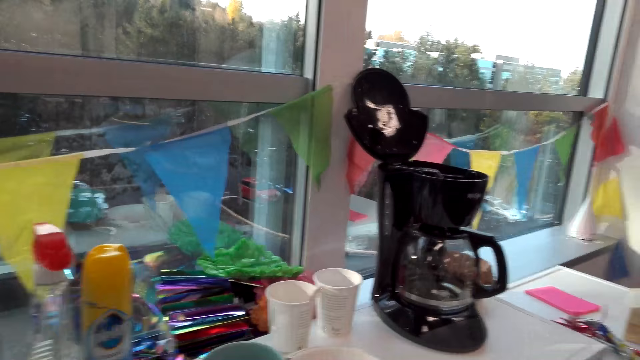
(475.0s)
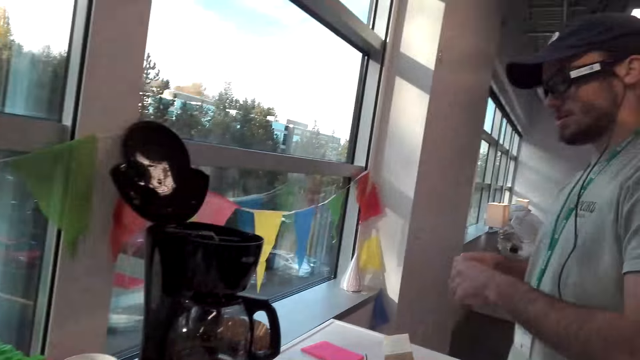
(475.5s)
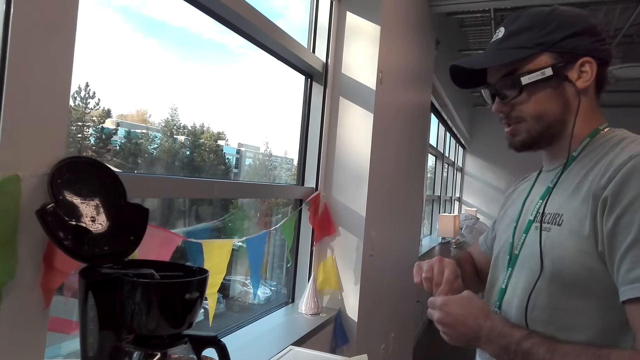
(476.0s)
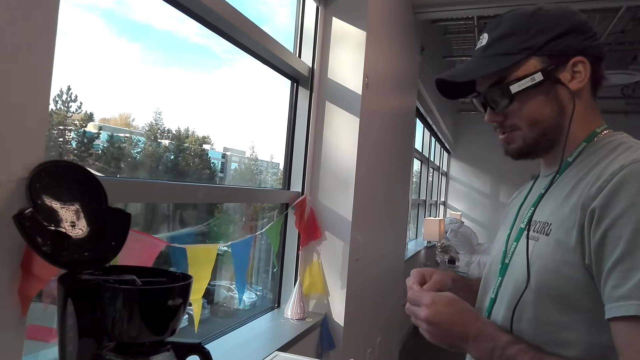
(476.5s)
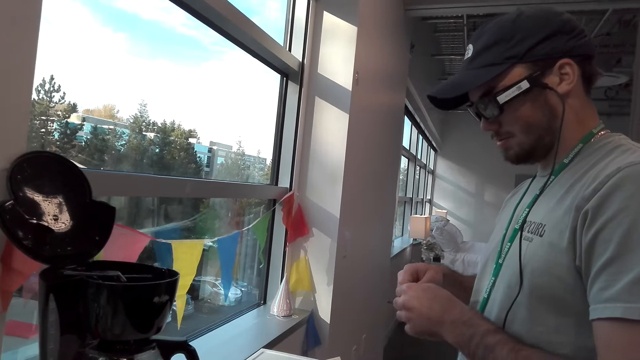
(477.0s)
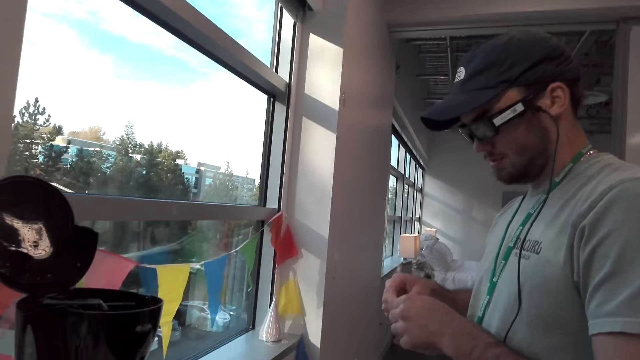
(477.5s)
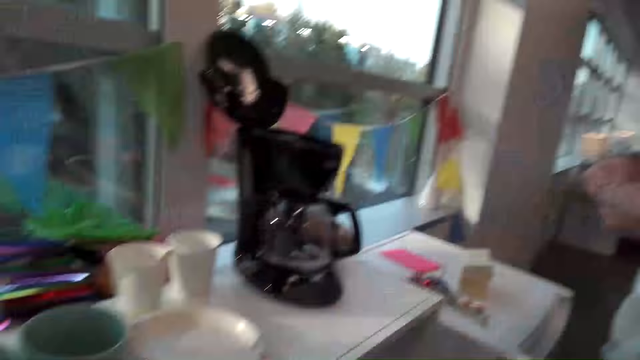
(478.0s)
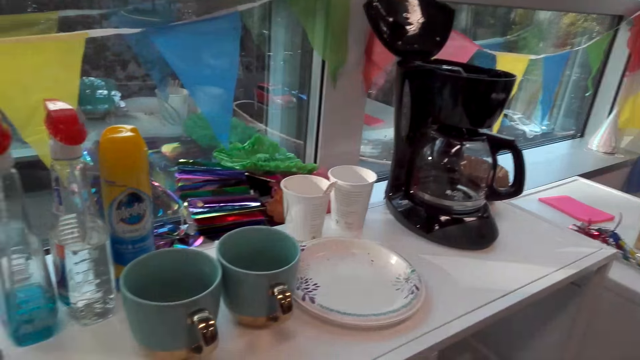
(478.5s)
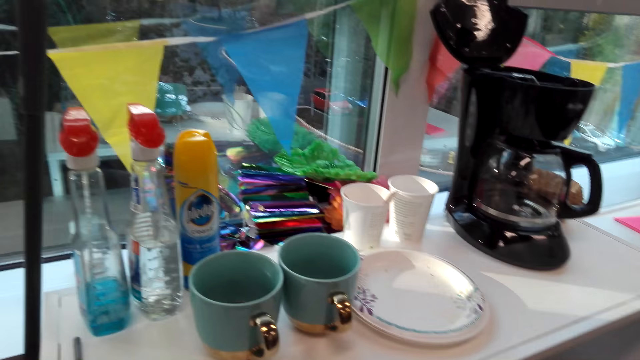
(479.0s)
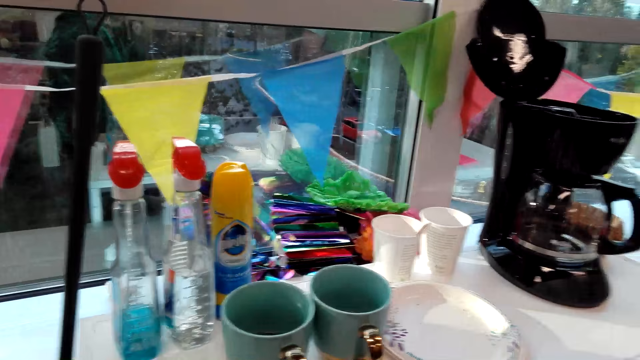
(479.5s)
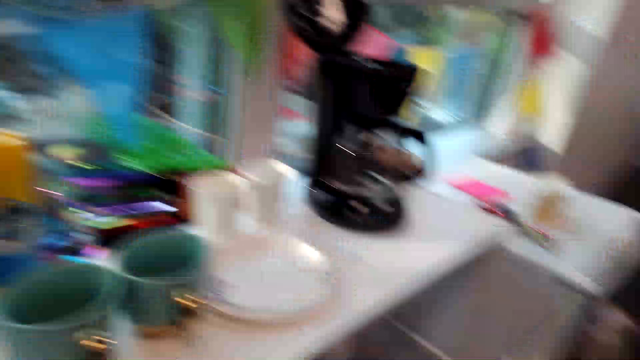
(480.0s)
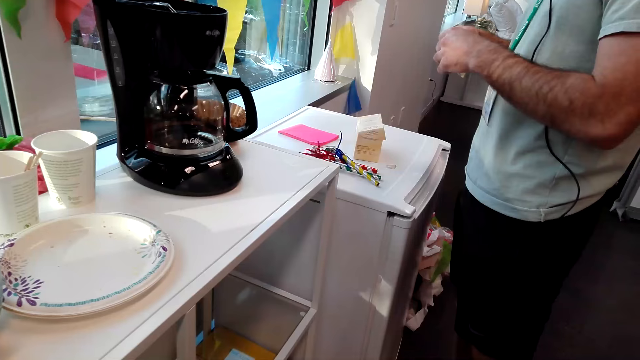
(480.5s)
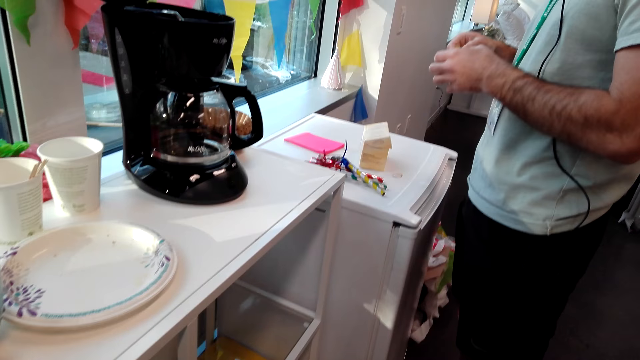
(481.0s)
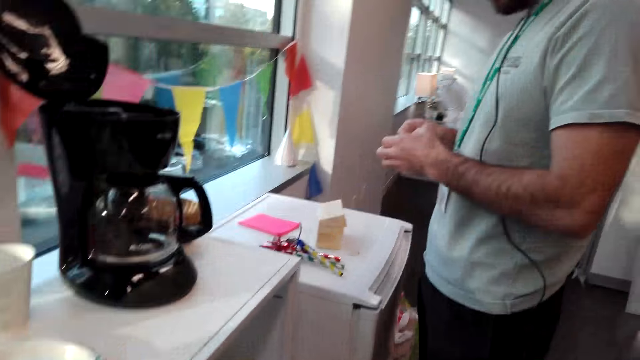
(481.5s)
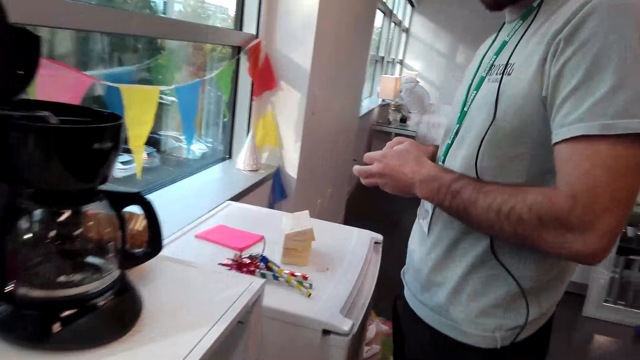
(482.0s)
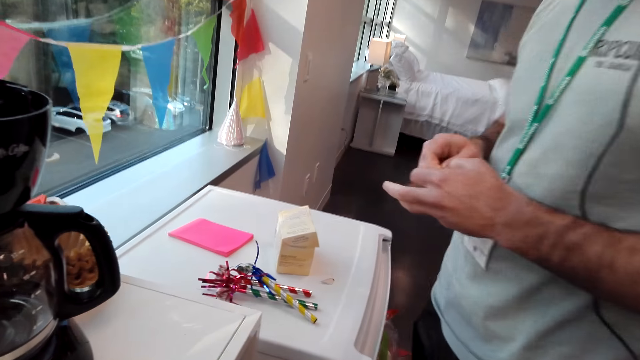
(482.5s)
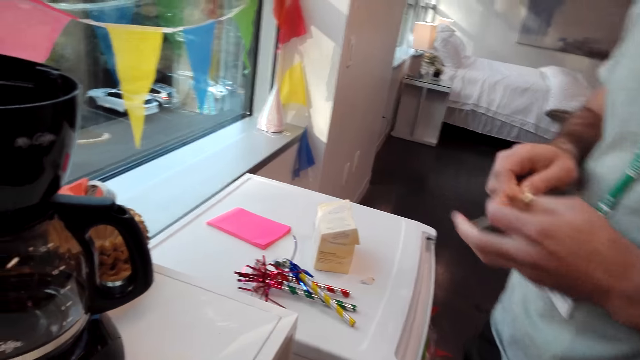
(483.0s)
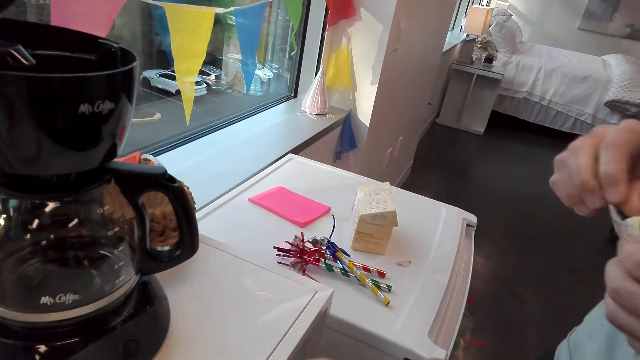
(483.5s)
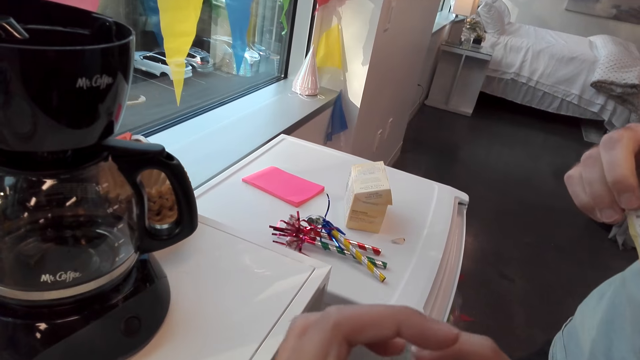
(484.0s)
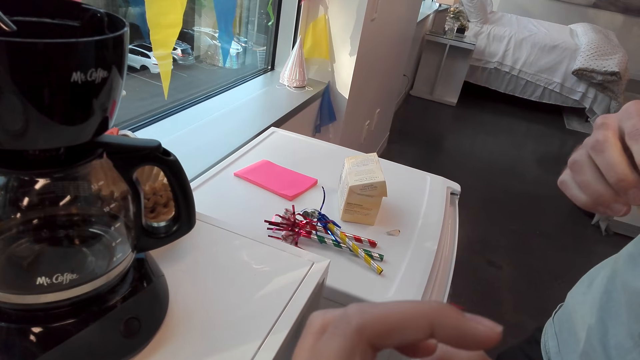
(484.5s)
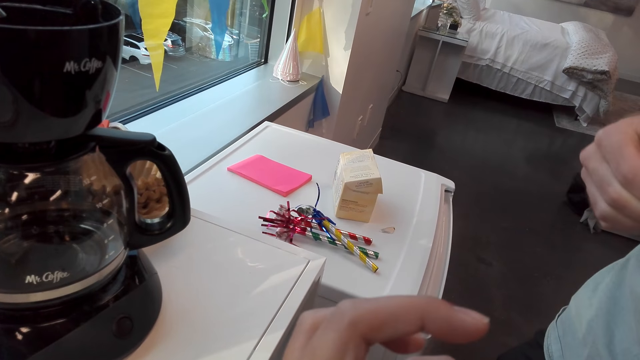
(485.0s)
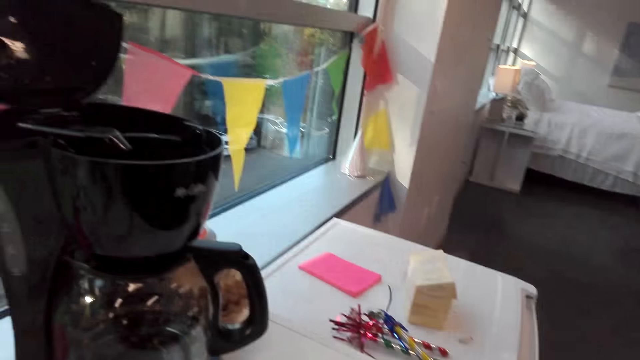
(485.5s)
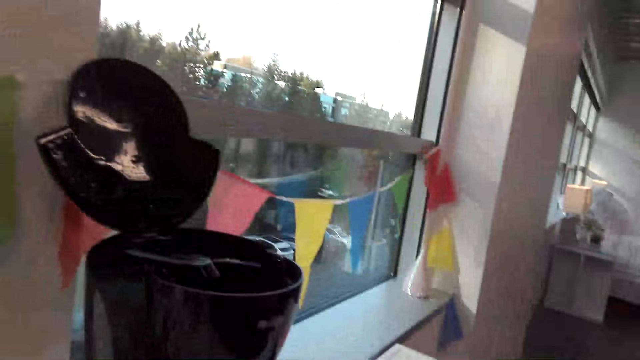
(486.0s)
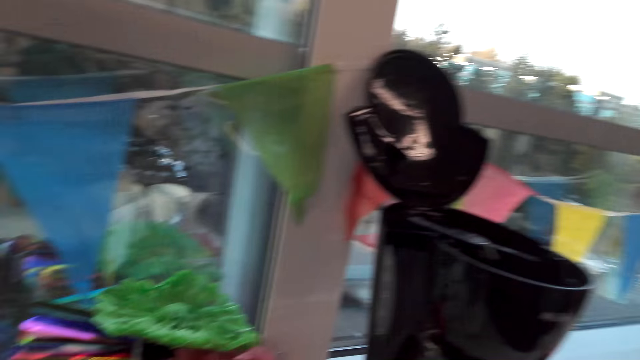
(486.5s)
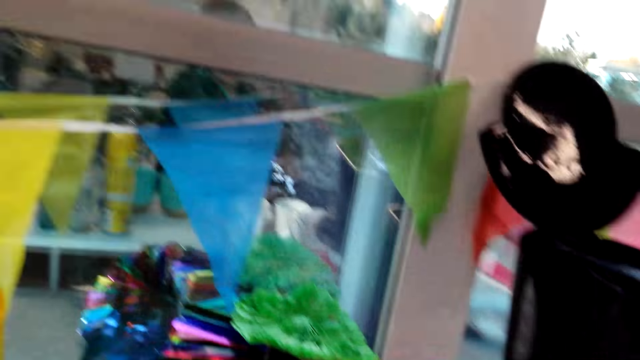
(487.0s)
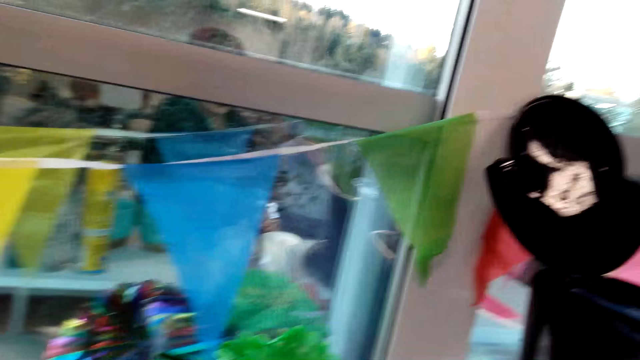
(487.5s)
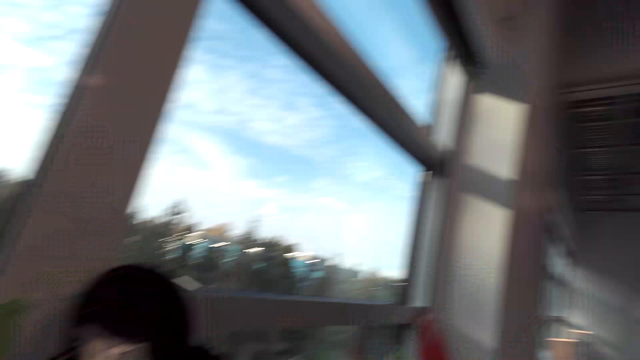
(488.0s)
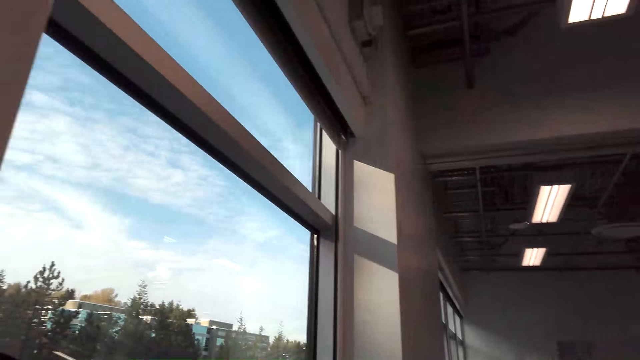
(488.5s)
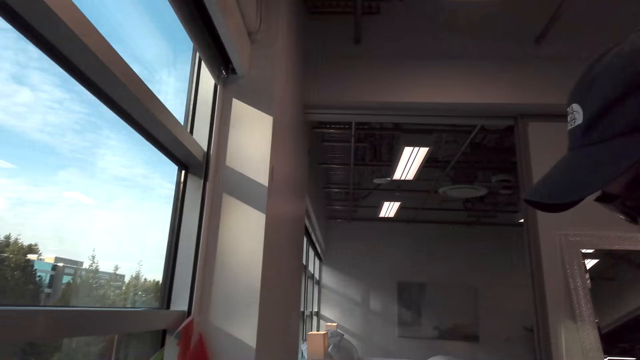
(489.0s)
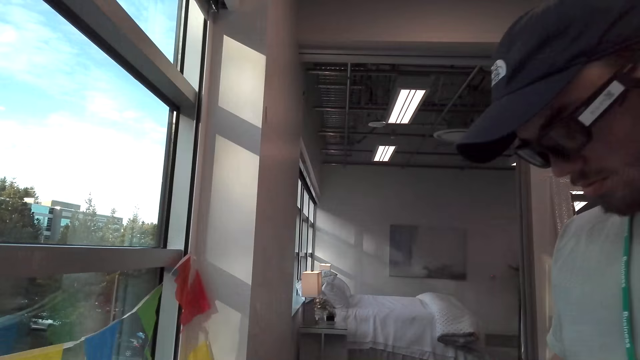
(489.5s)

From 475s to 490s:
A man tears the coffee sachet. The camera wearer turns around the room. The man tears the coffee sachet. The camera wearer turns around the room.

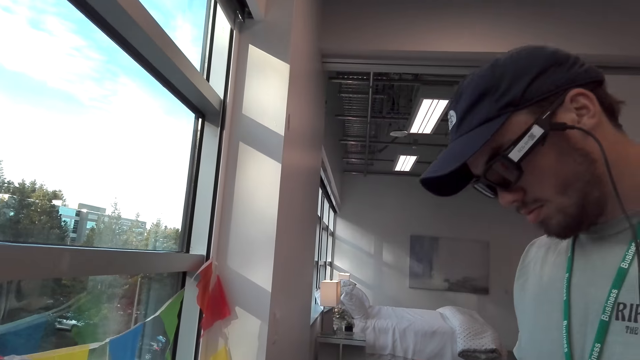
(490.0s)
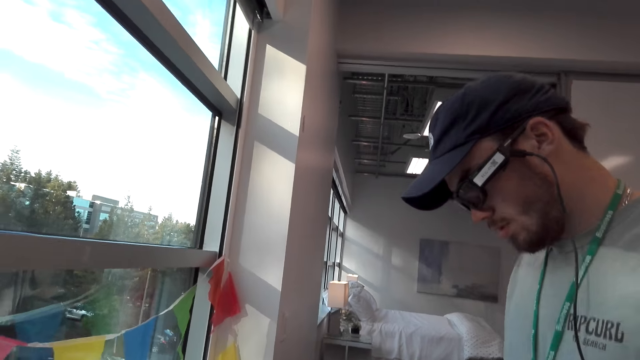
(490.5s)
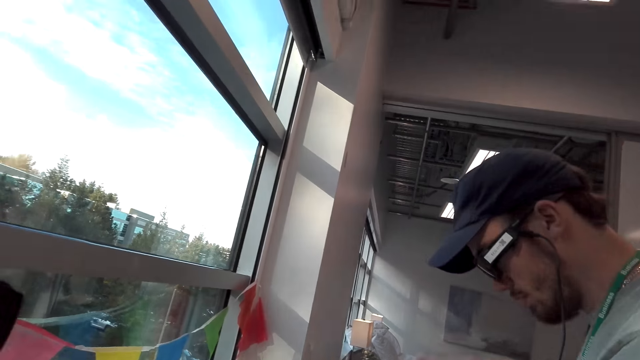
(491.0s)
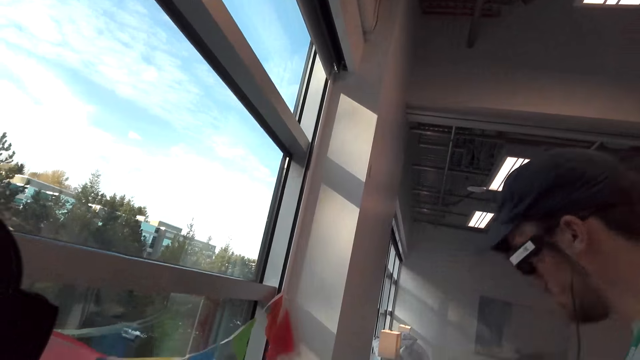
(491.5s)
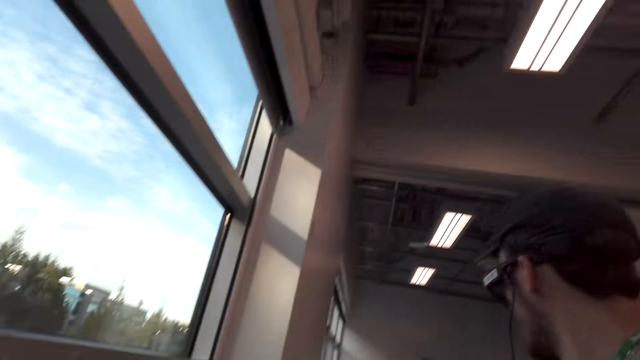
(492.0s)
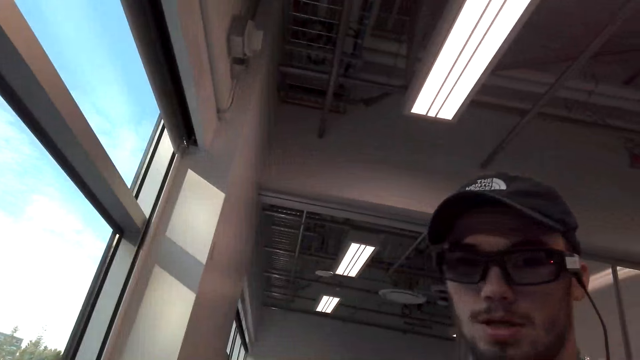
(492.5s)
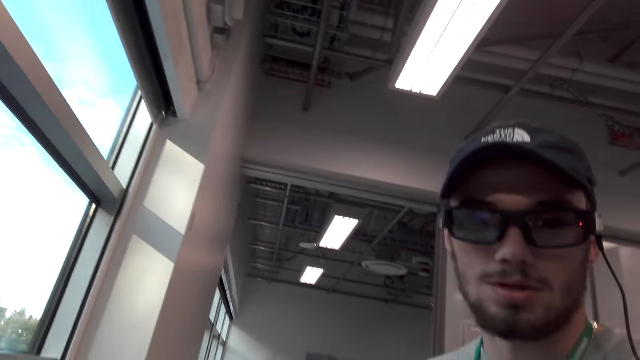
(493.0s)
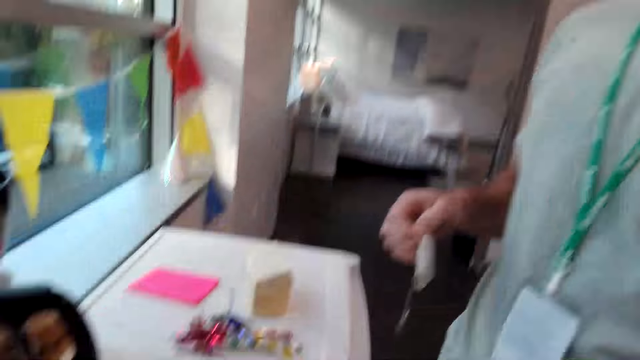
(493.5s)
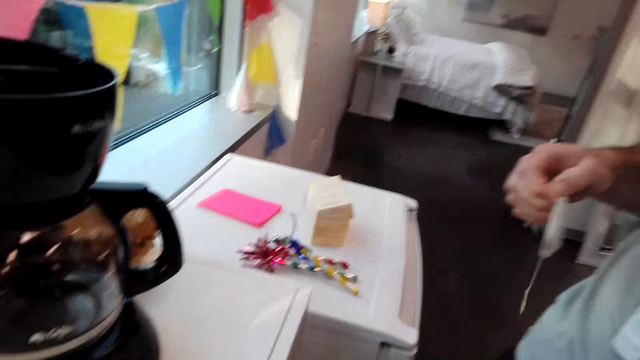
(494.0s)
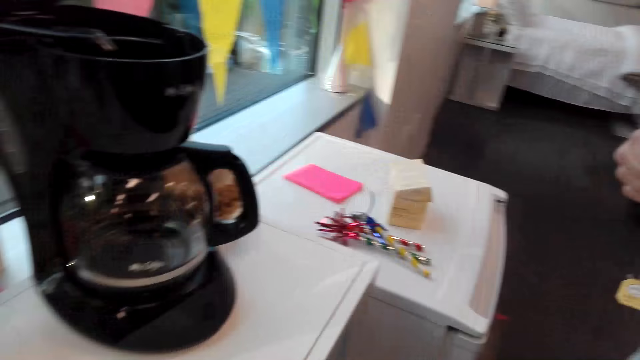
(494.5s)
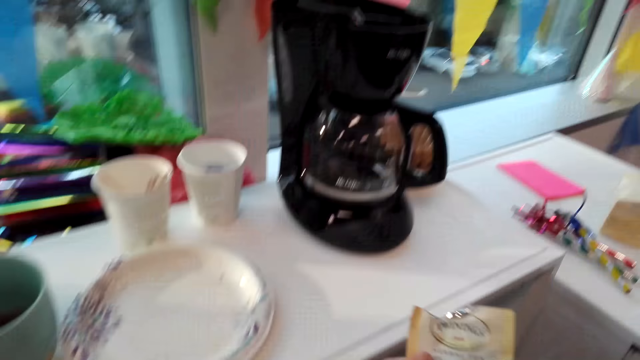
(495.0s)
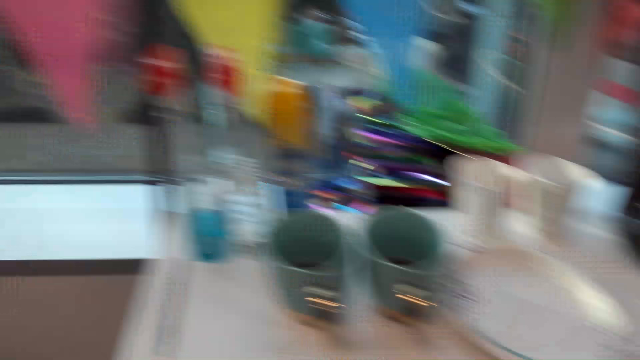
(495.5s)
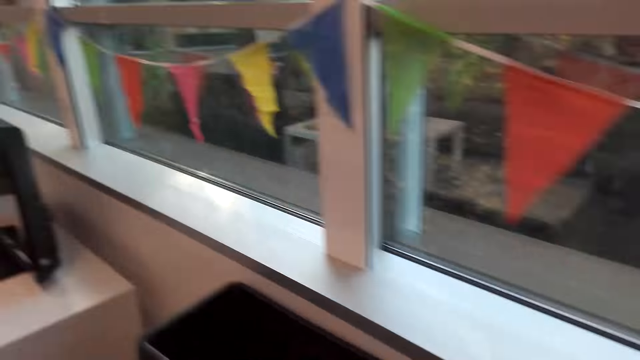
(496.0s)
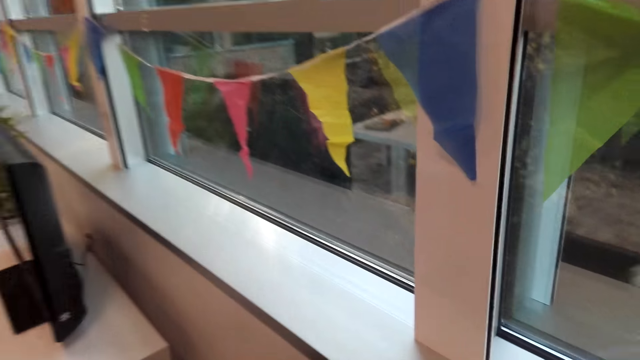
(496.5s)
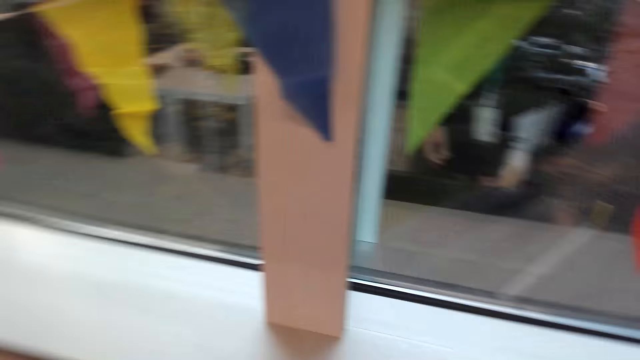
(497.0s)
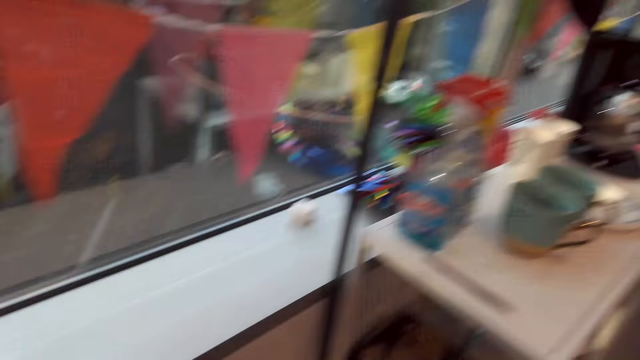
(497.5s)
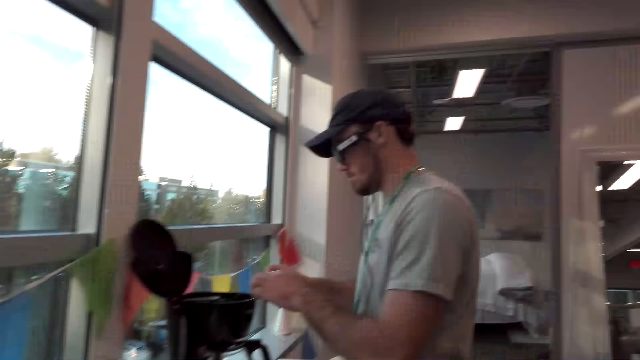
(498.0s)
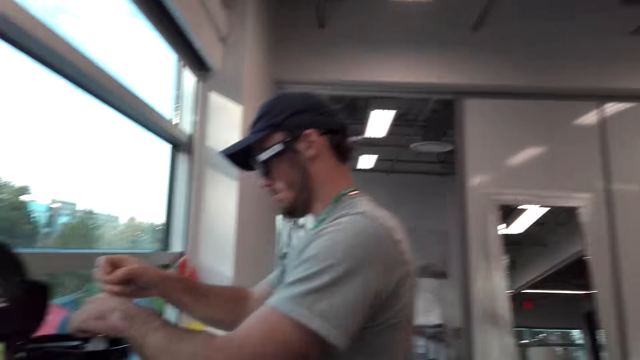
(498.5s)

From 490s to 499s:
The camera wearer walks around the room.
